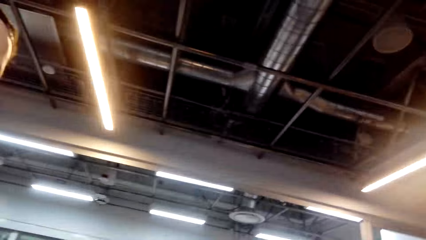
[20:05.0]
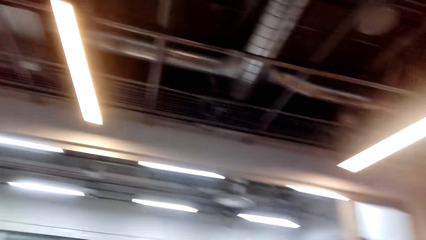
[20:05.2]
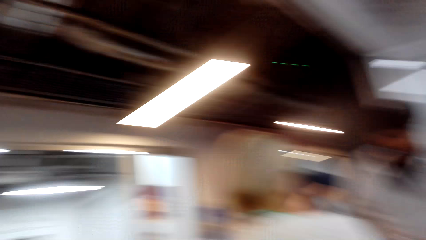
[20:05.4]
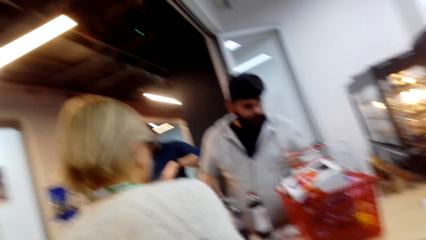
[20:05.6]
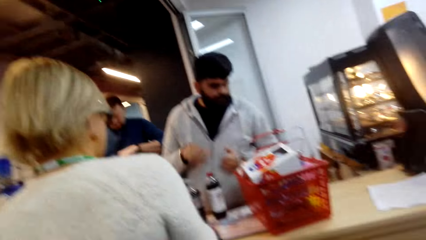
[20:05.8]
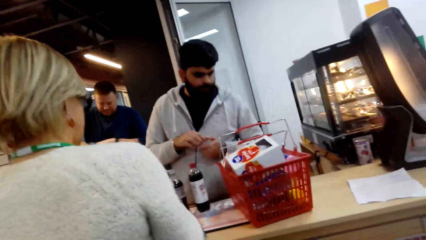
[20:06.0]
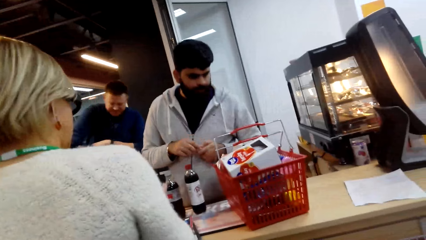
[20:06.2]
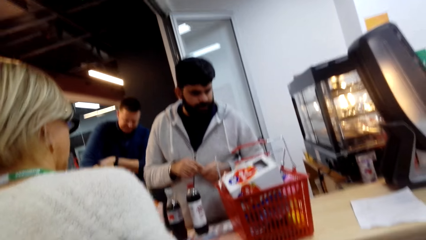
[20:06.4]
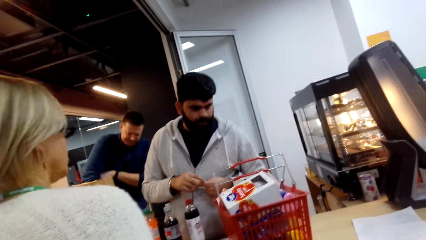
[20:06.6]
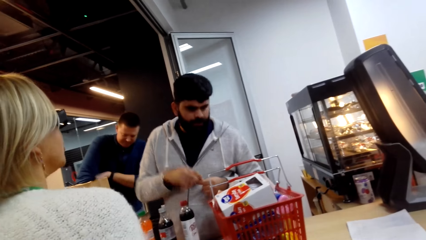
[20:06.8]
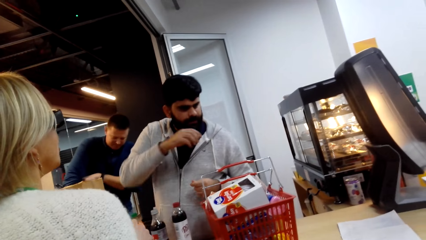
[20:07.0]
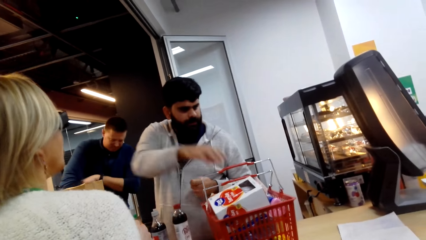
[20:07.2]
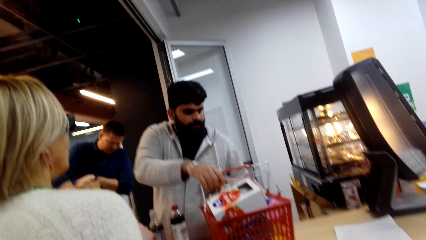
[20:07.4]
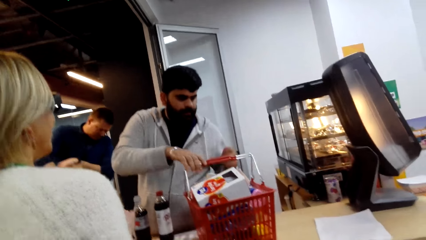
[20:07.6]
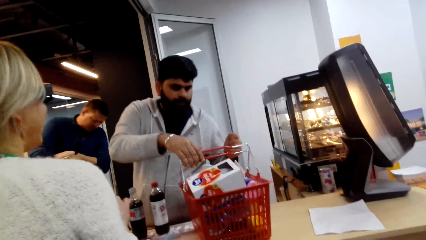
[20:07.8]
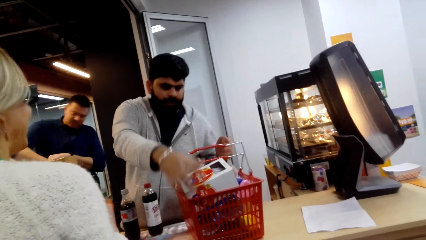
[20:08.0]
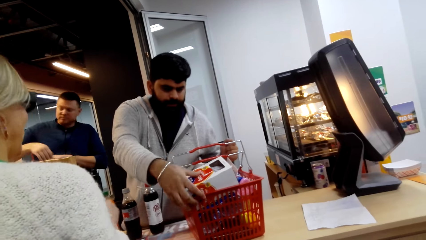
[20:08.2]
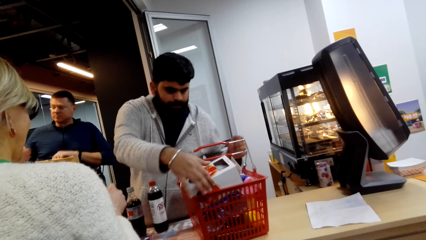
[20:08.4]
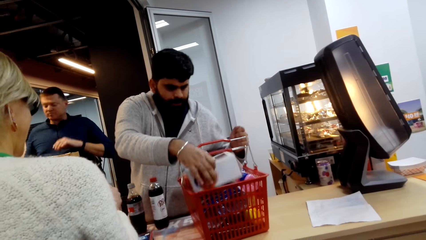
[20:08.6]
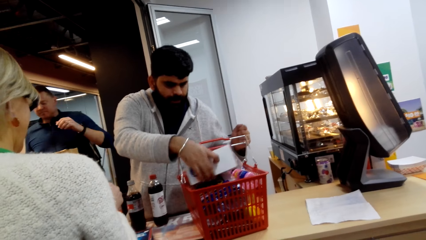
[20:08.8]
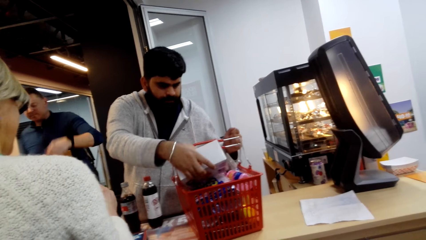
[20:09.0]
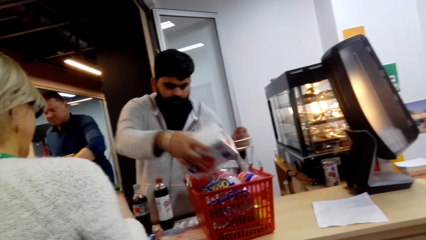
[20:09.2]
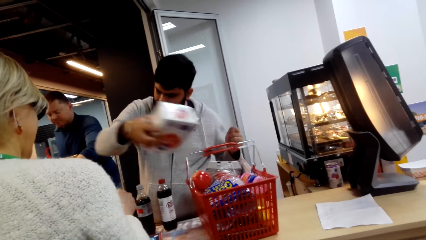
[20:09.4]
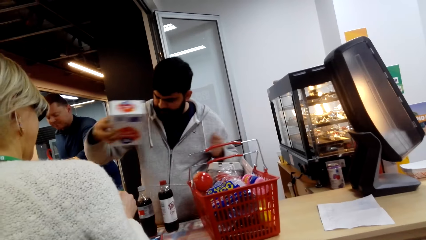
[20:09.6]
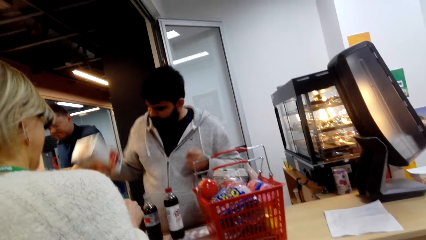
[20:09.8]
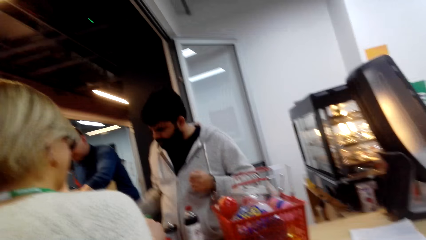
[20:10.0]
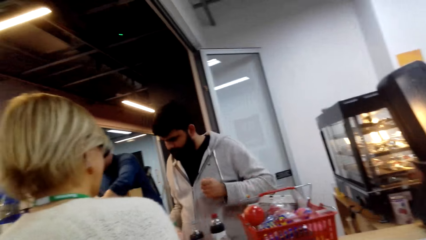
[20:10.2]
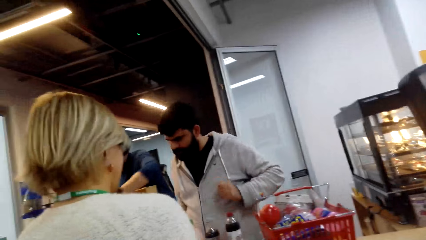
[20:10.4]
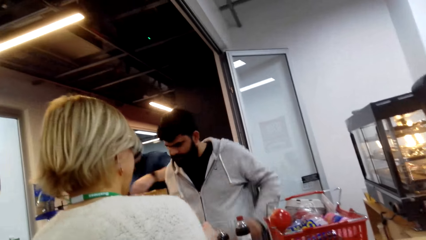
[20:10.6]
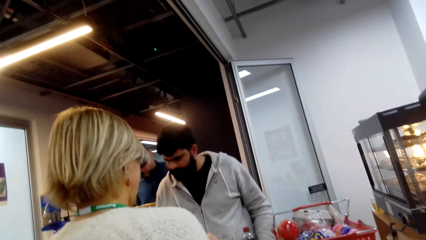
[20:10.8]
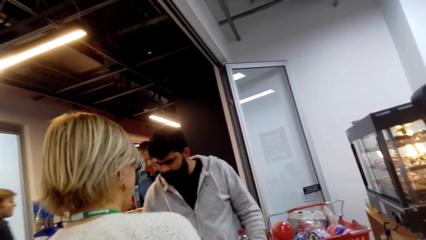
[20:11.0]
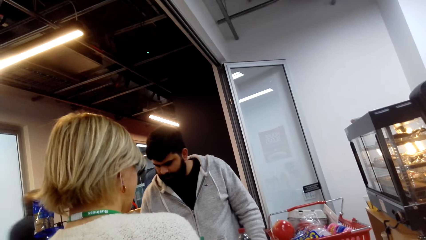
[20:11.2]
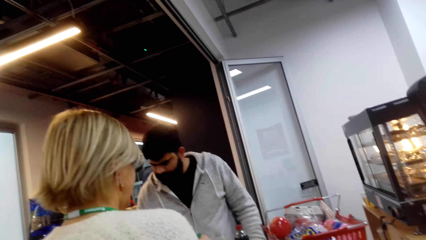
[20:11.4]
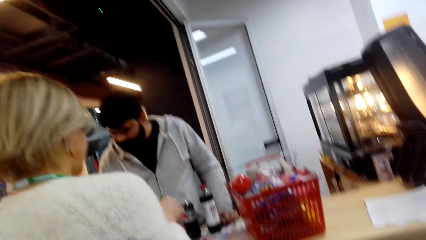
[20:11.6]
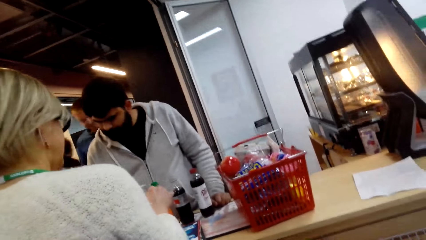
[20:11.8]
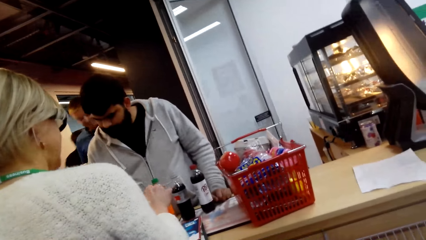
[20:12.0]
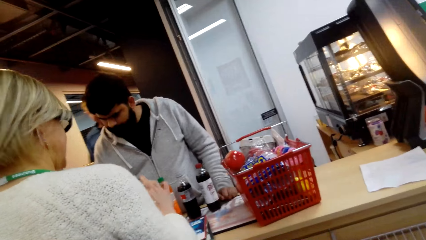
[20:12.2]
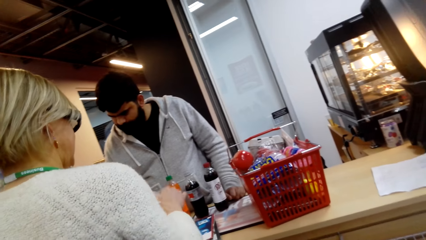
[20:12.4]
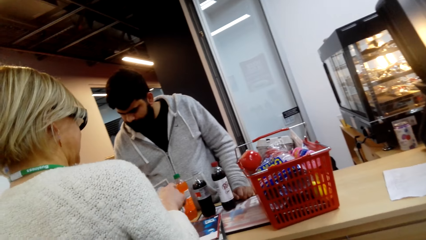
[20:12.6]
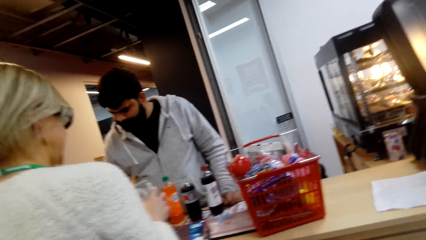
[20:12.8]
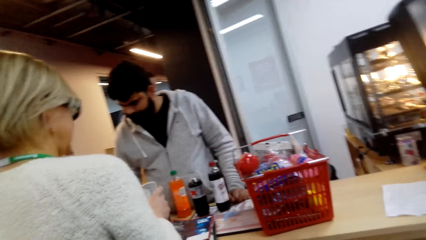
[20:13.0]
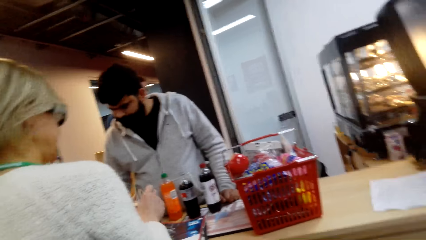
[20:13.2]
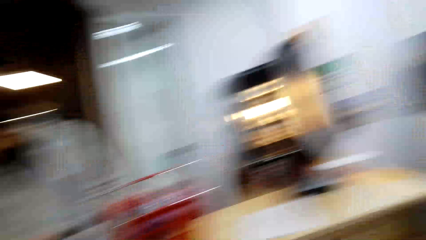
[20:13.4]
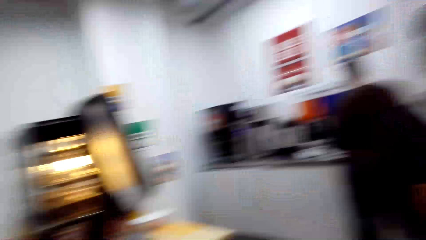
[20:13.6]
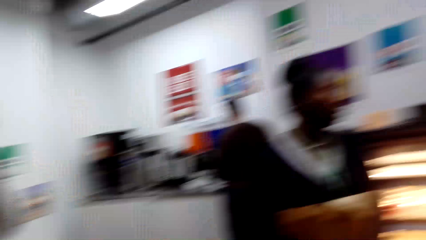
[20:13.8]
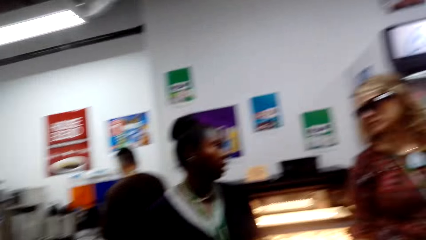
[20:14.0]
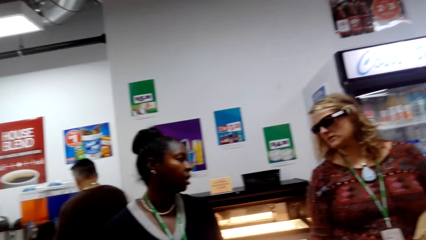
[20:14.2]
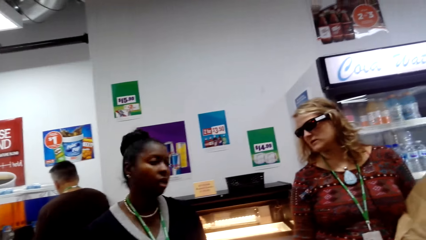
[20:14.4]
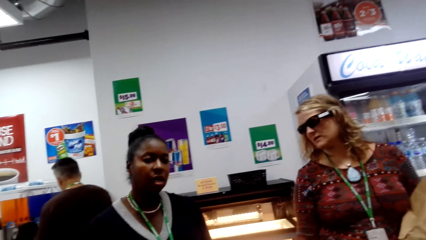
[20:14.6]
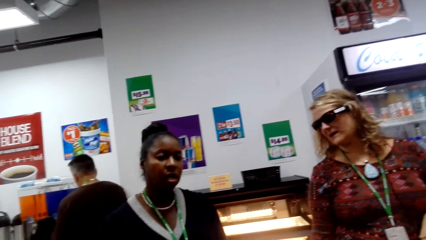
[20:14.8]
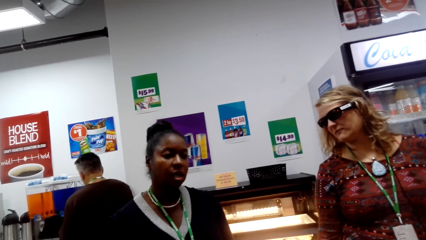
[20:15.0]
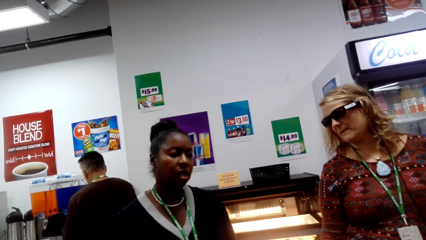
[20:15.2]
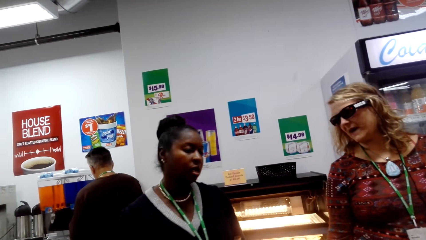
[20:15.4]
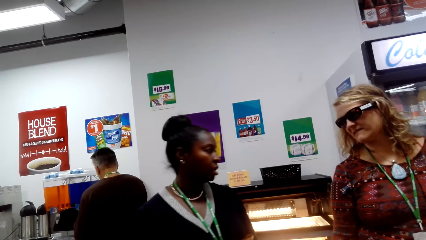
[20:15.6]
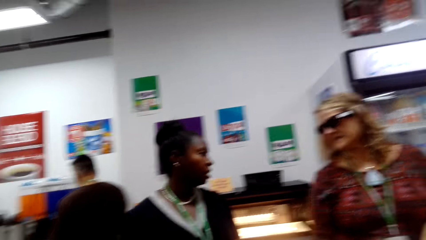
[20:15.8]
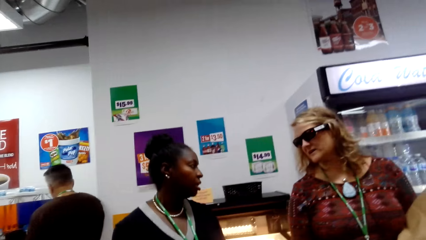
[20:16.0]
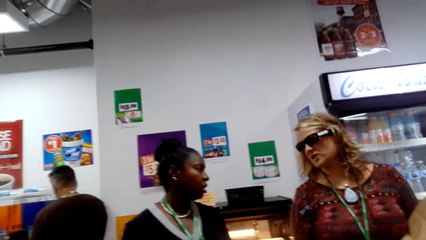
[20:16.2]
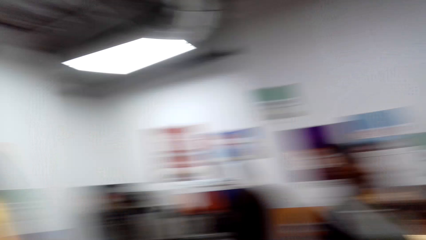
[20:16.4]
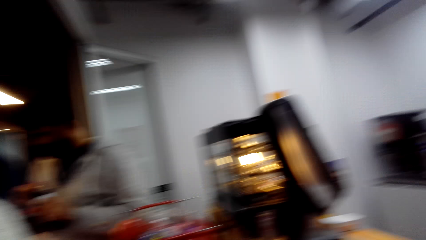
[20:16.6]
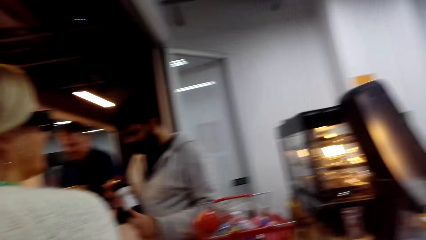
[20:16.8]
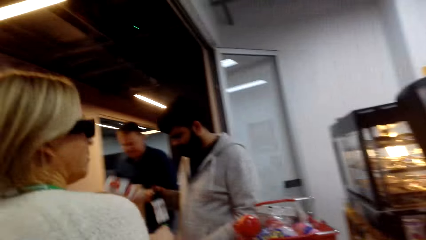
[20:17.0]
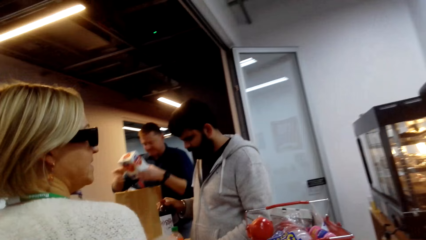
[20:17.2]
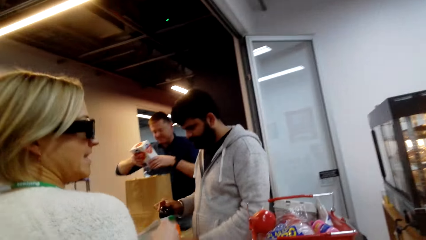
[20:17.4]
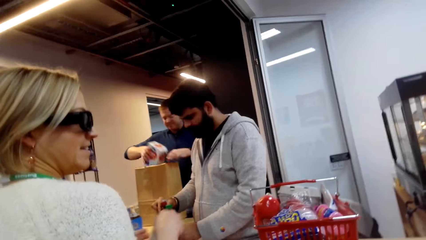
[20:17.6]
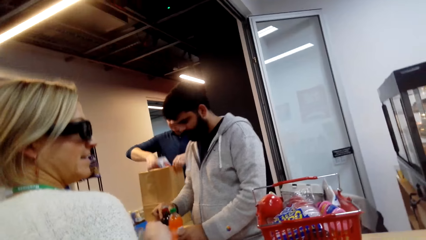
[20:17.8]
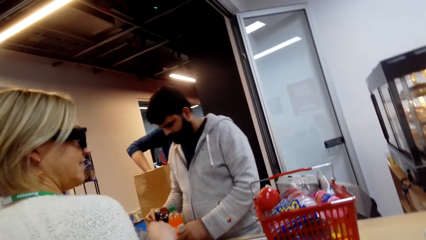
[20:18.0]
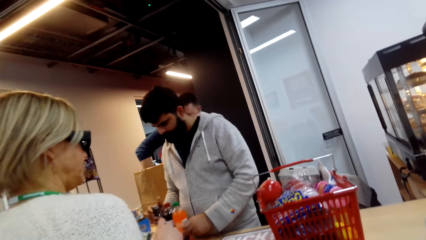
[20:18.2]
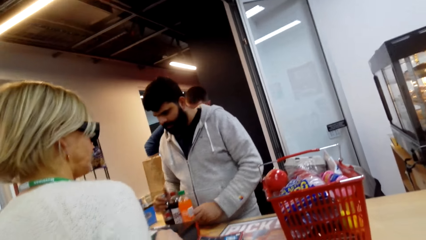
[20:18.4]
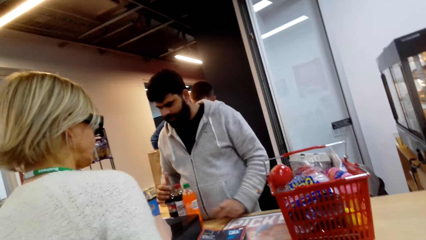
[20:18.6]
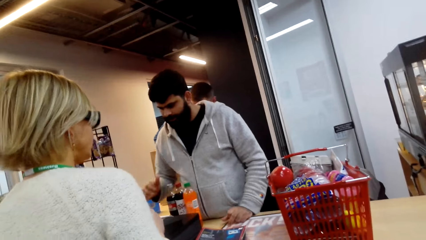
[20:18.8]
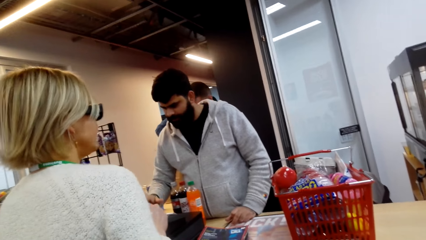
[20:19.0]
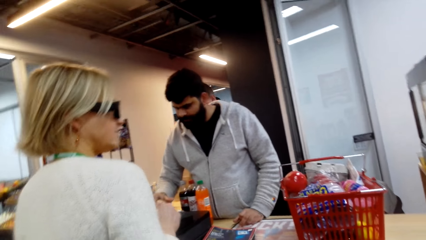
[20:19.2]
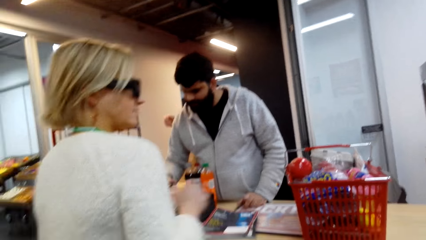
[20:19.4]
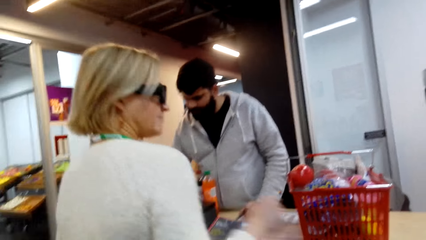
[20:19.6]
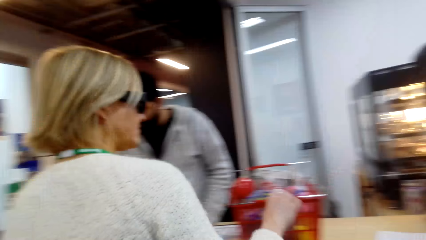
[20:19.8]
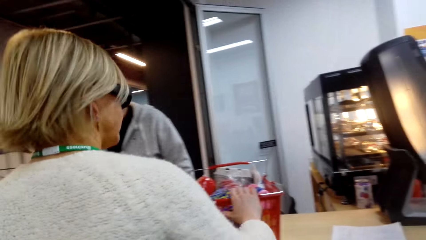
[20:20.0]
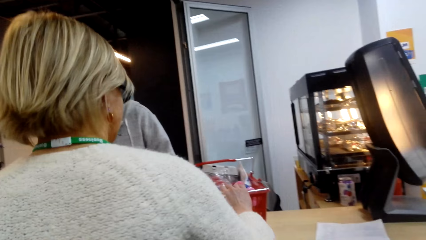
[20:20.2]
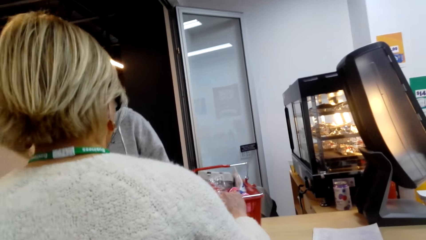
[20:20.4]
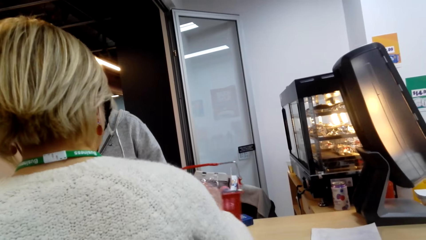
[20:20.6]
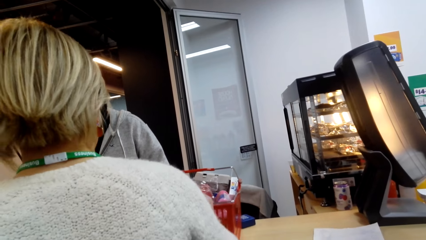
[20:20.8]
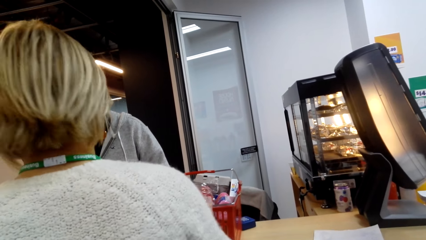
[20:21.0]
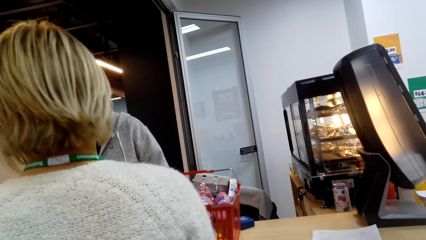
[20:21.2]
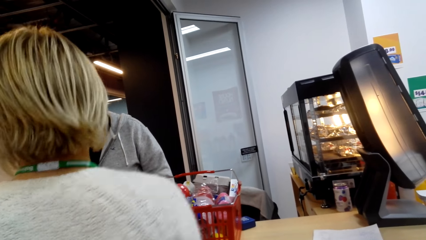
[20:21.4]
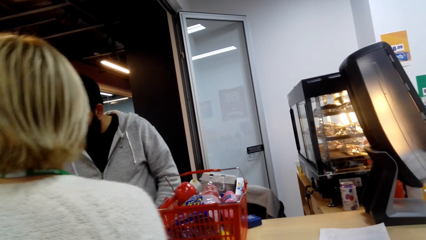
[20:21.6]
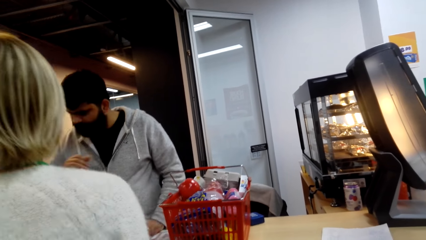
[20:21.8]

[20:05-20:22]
The camera wearer looks around.
